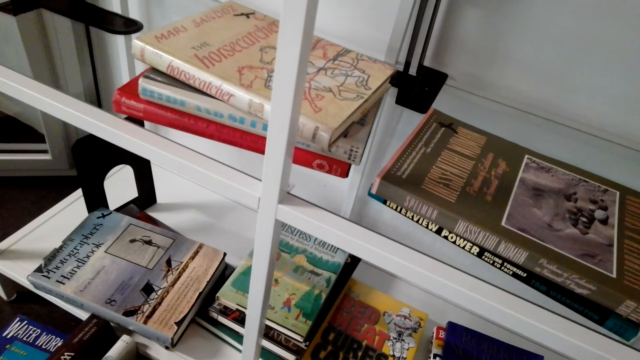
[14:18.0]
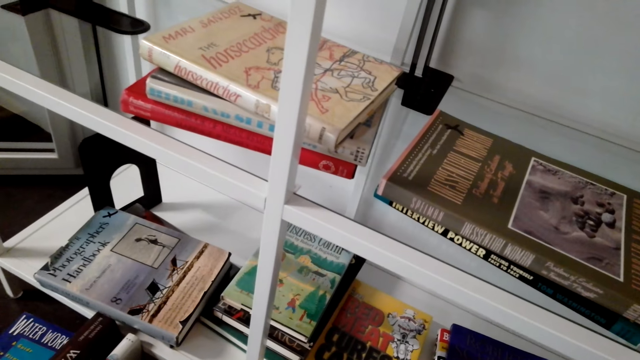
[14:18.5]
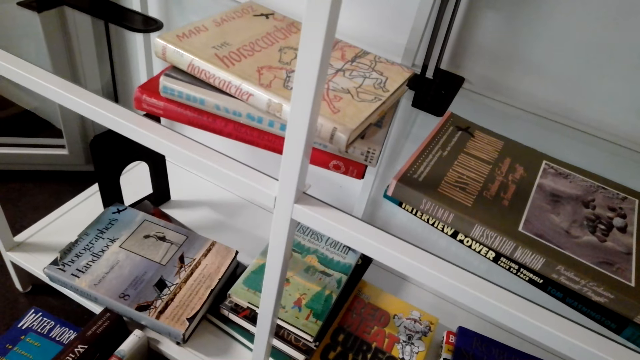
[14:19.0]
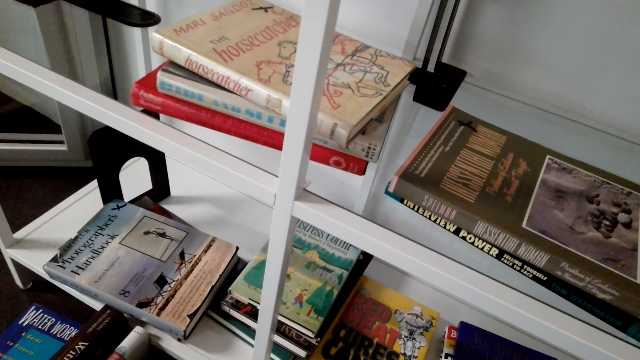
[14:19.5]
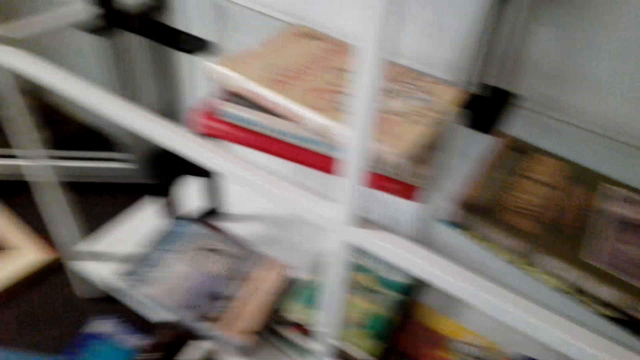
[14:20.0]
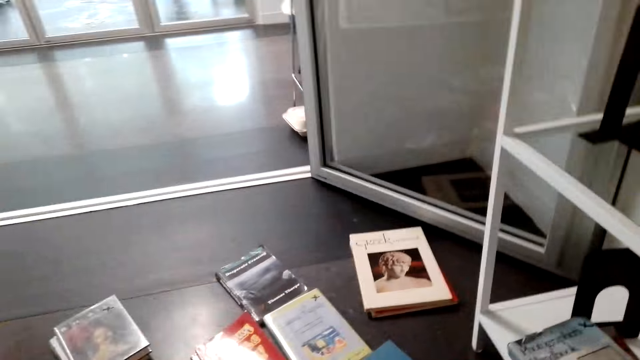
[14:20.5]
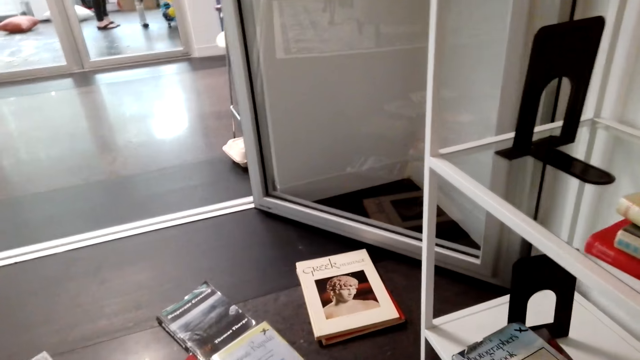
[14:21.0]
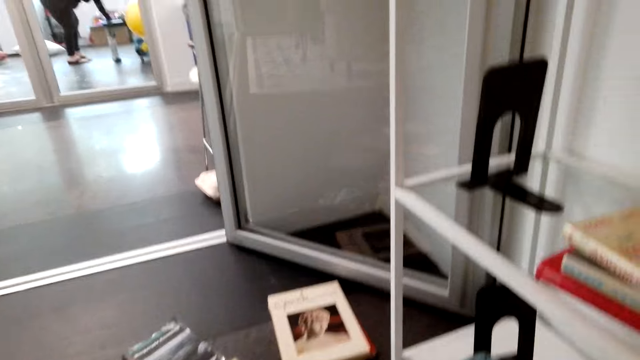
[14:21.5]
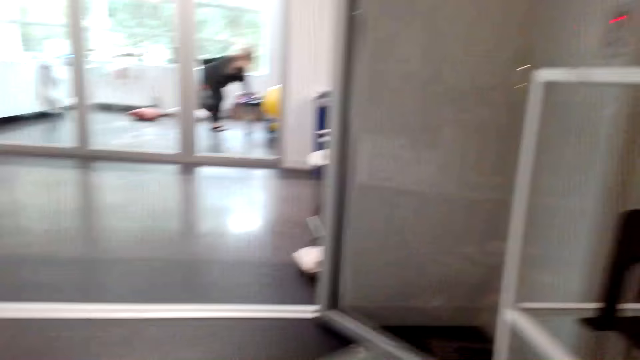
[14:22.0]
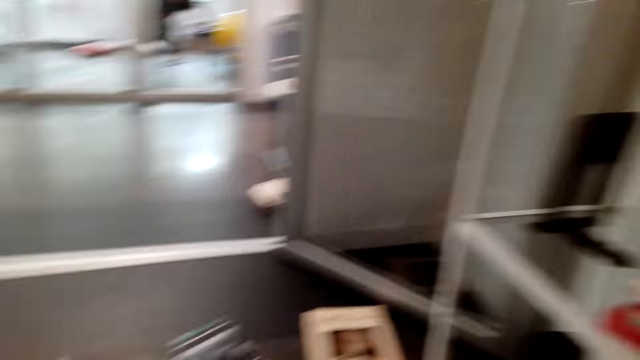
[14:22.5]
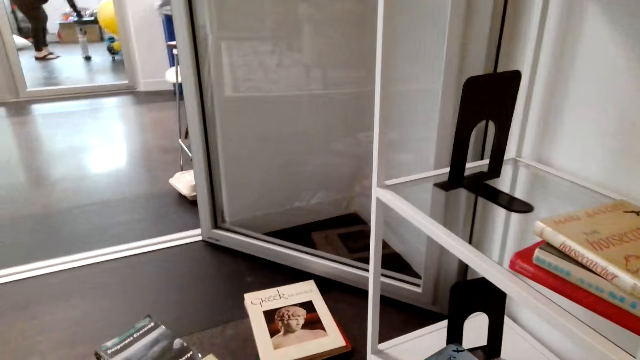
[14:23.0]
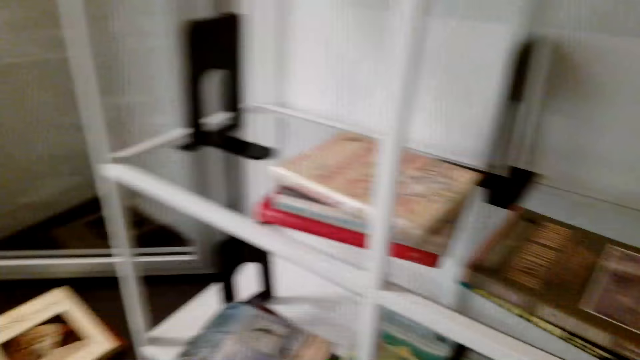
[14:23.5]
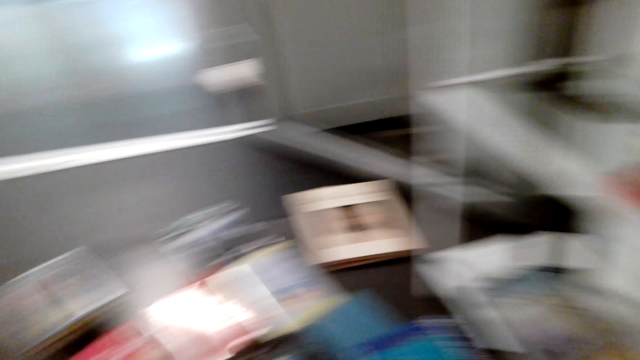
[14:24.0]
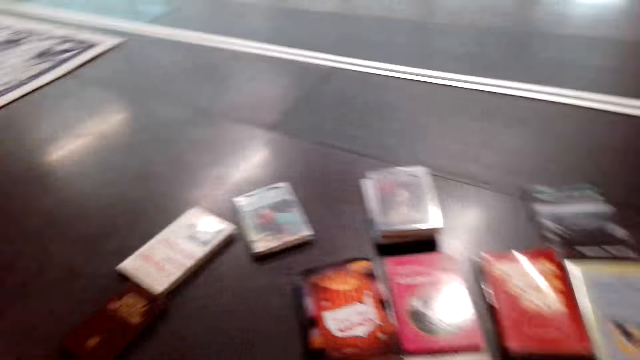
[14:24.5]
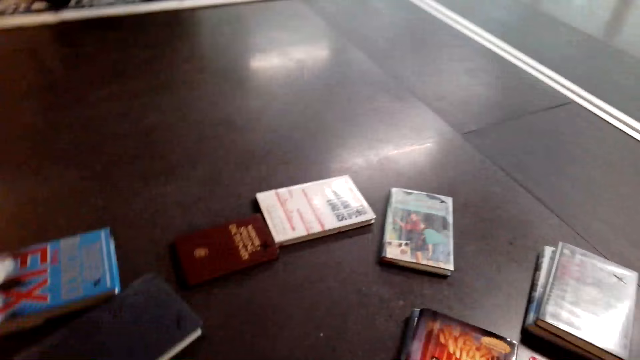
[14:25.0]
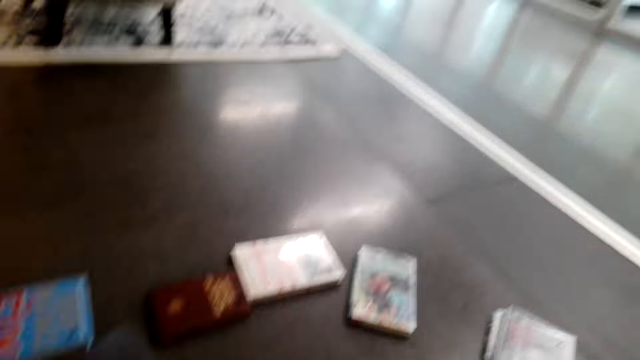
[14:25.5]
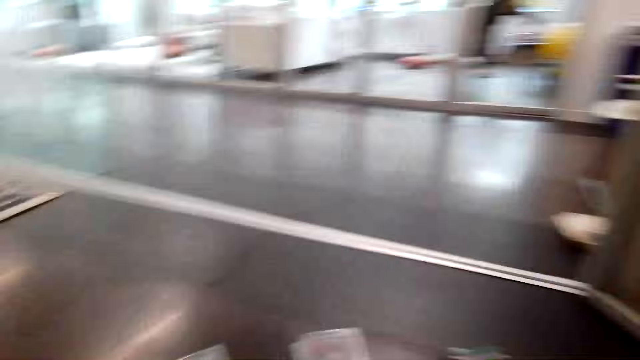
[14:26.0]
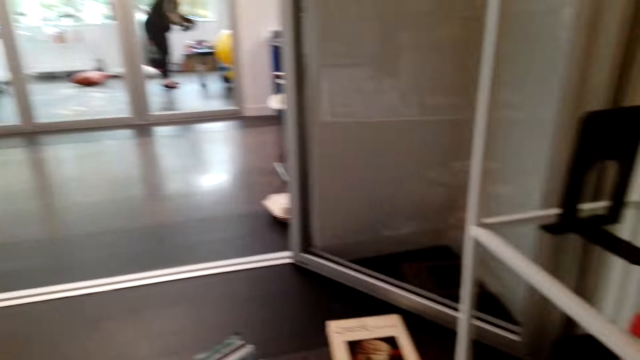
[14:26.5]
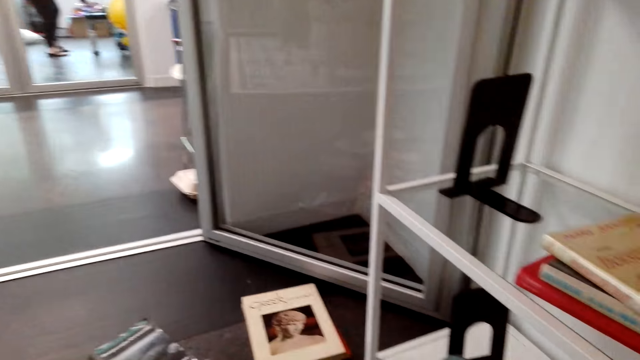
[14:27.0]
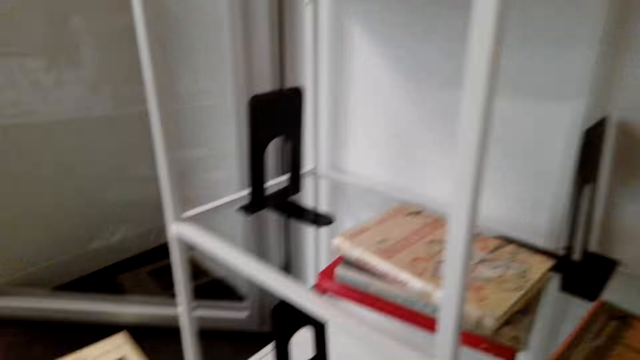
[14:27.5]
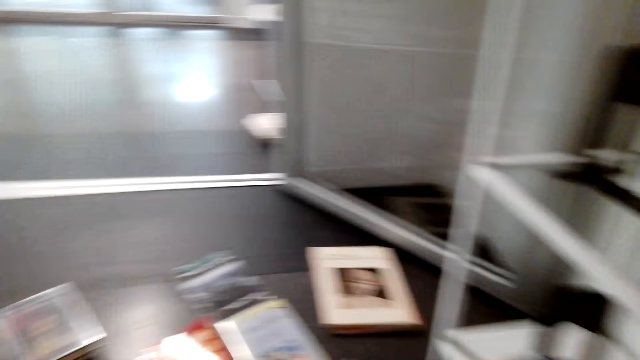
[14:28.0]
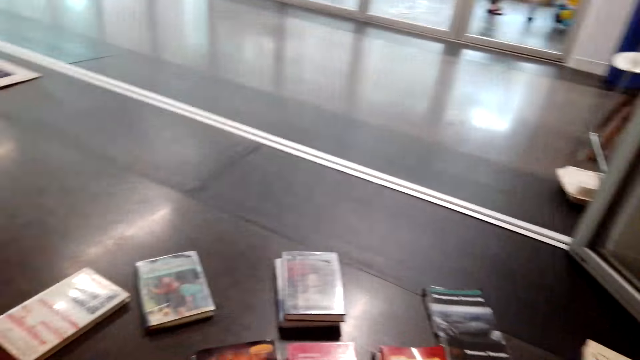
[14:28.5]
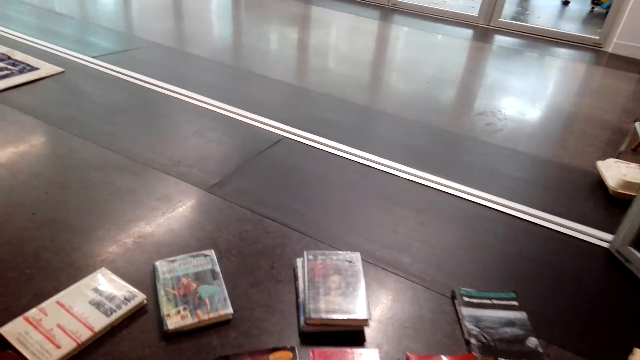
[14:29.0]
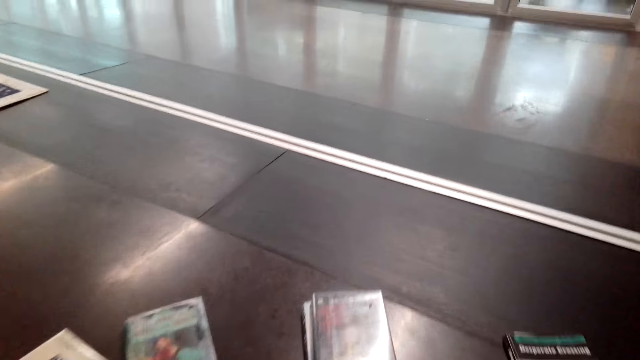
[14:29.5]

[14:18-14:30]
The camera wearer looks around the shelf. They look around the books on the floor.

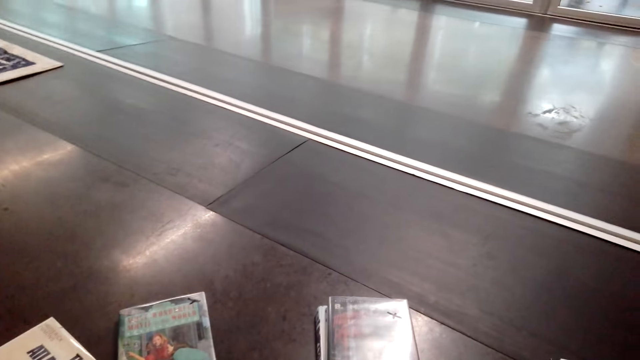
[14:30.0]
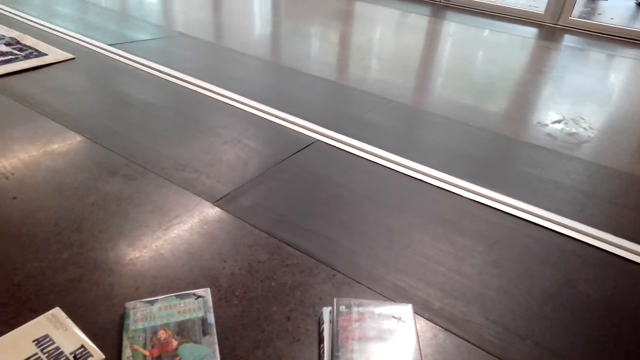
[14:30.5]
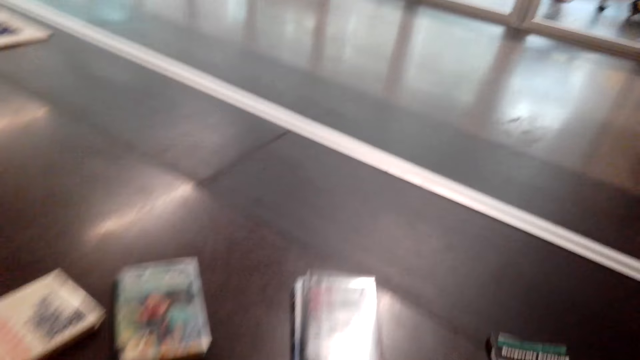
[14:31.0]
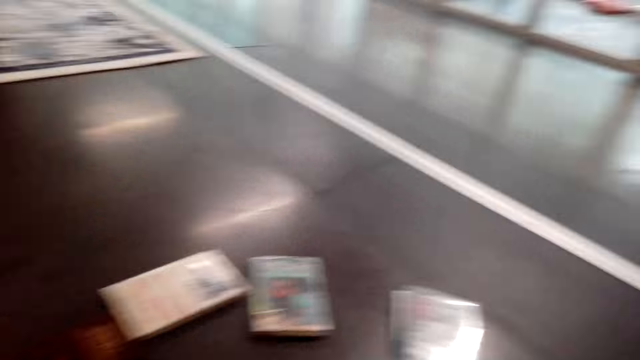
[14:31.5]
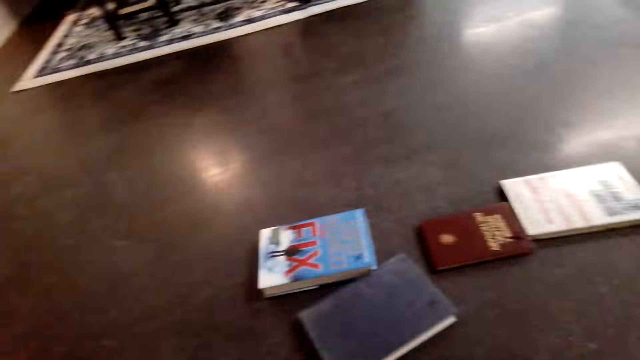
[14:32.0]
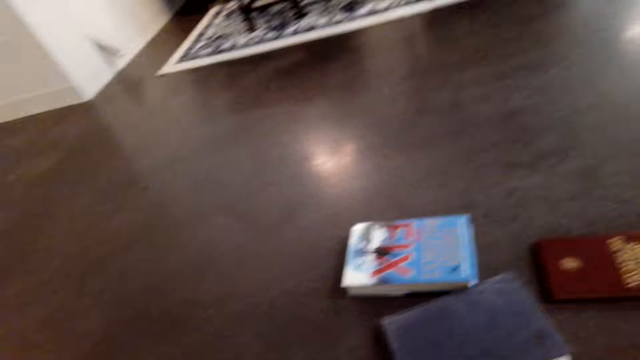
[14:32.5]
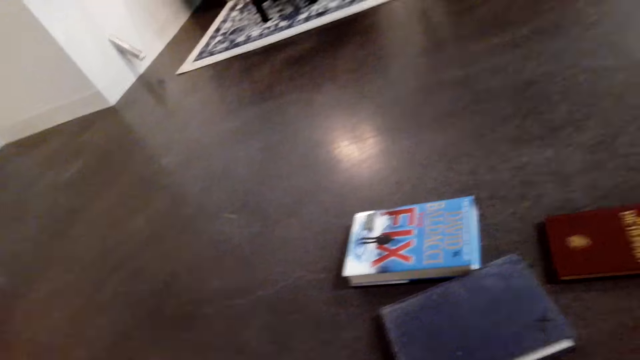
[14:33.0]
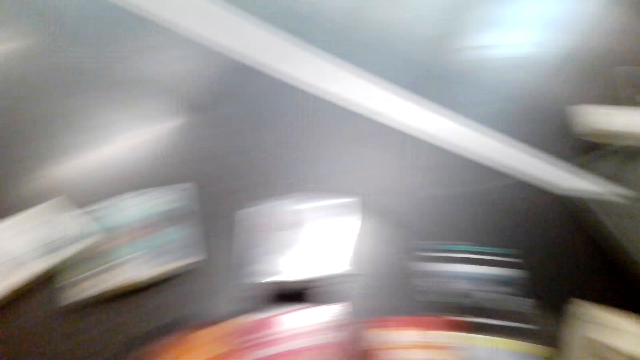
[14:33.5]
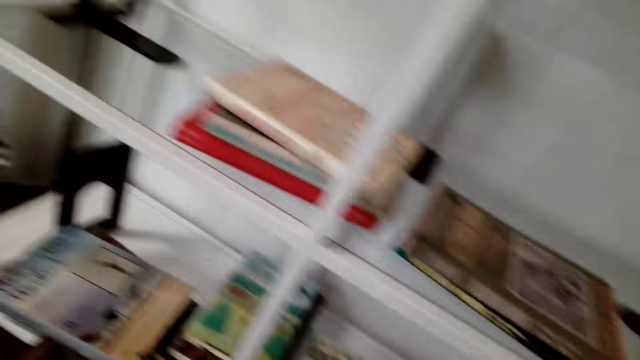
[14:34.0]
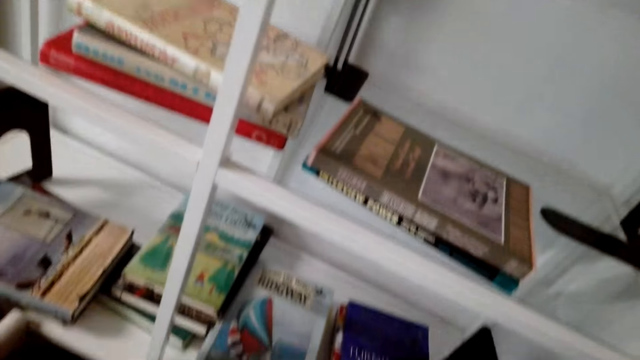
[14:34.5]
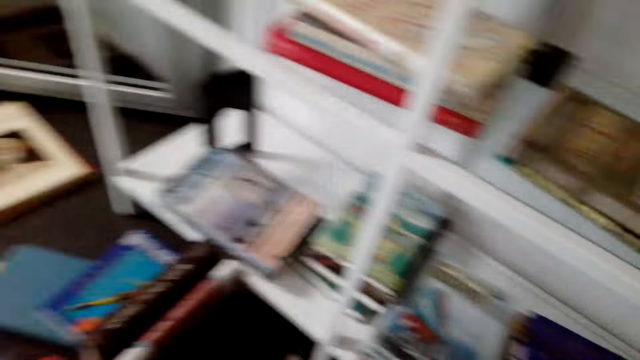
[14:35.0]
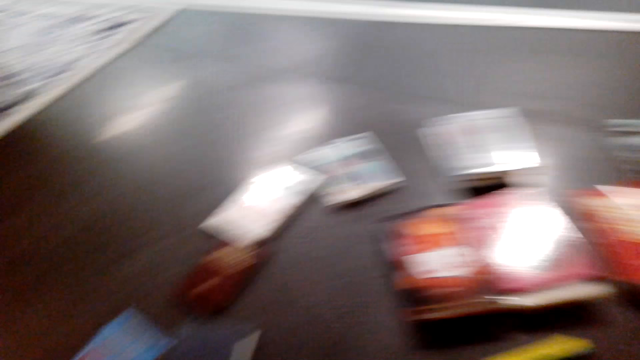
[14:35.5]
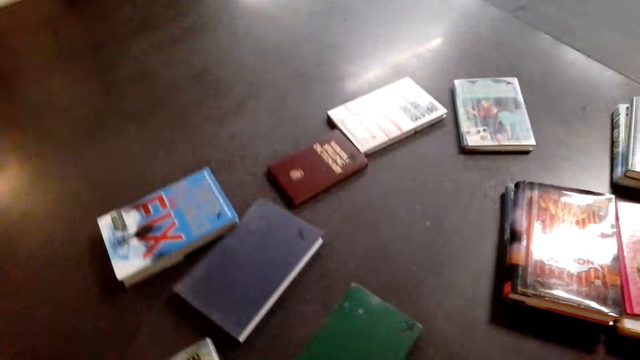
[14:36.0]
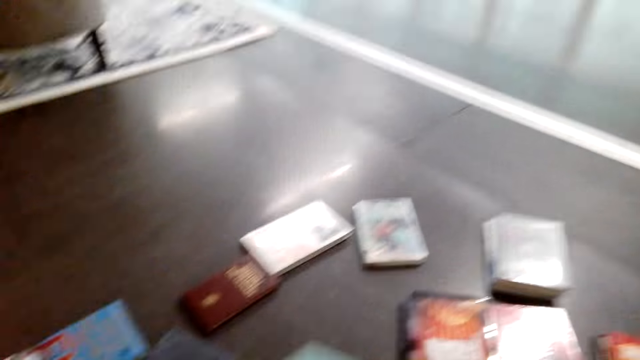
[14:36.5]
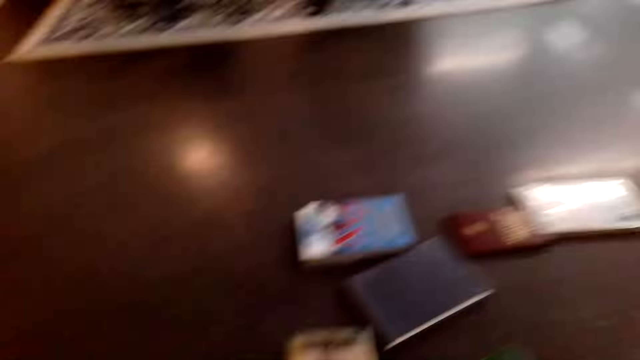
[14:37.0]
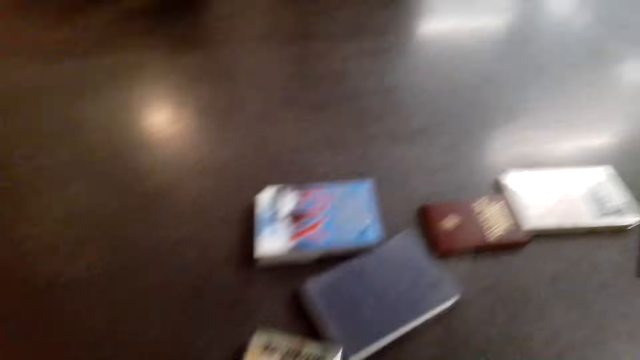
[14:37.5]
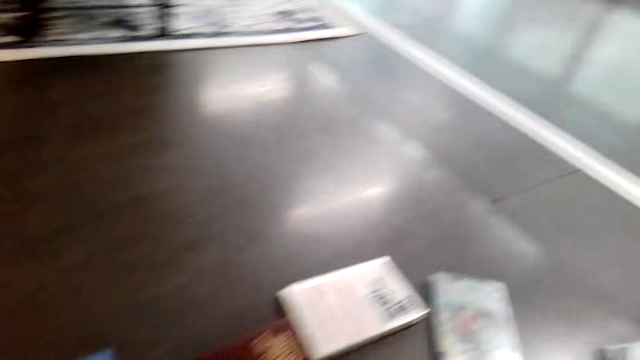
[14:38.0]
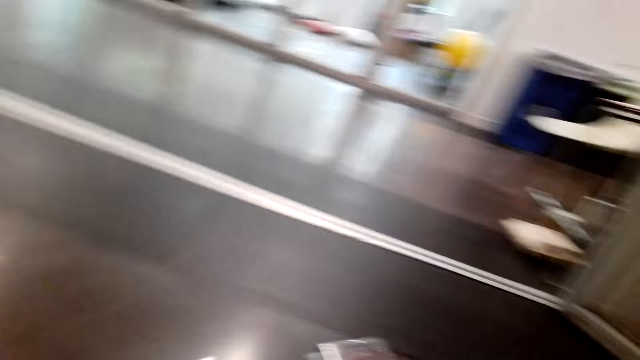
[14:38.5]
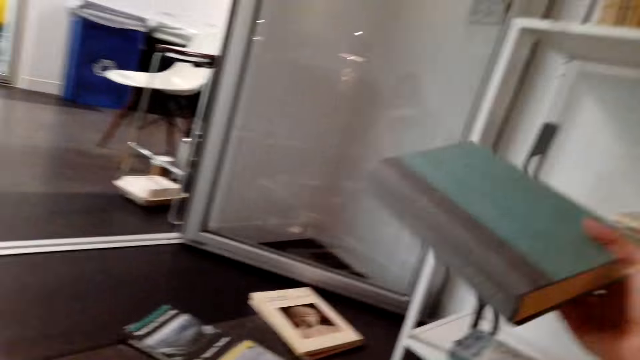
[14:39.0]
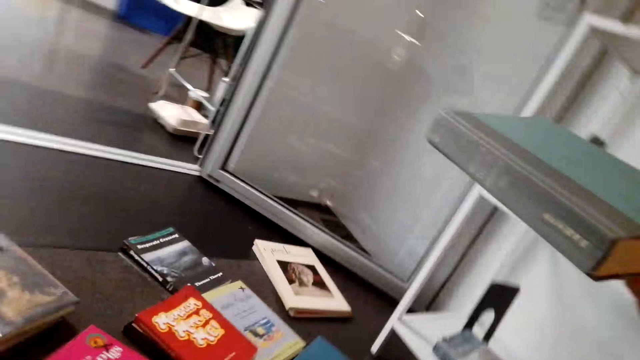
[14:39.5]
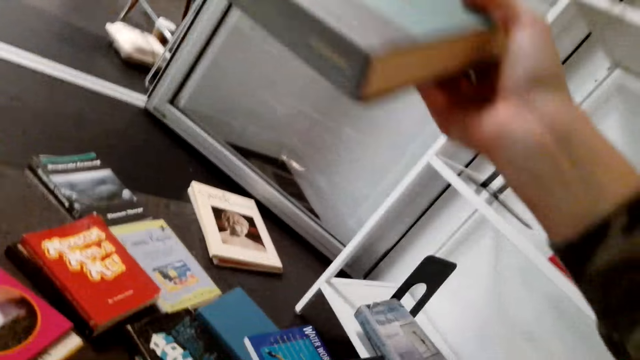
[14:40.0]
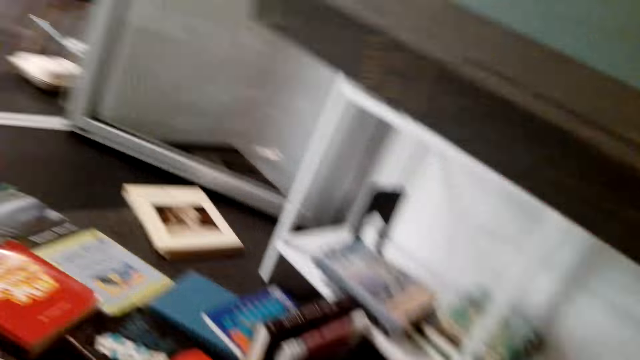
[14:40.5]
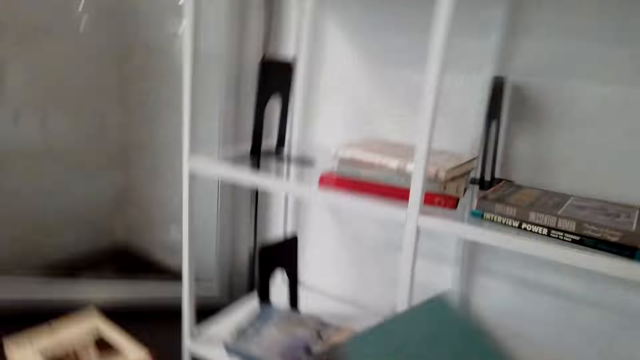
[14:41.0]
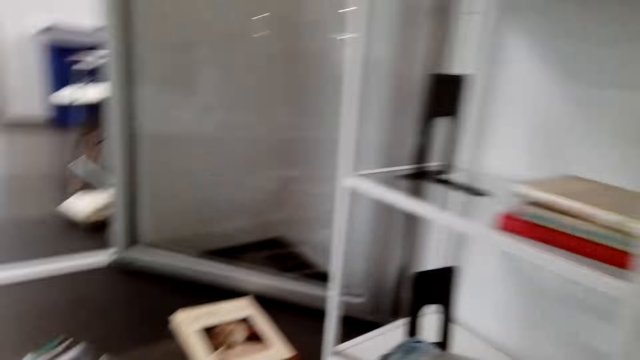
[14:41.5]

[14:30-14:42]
The camera wearer moves the book with her hands. She holds the book with her right hand.
